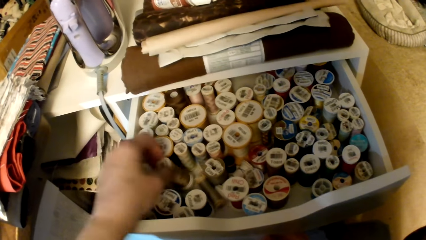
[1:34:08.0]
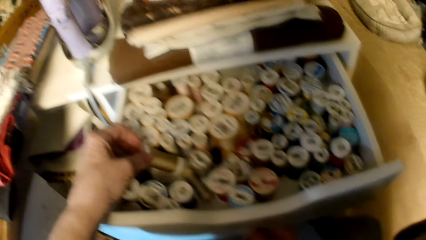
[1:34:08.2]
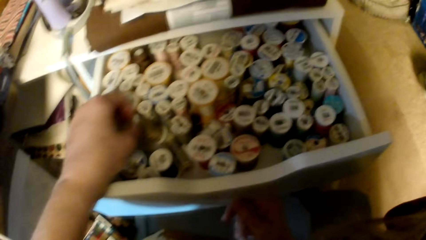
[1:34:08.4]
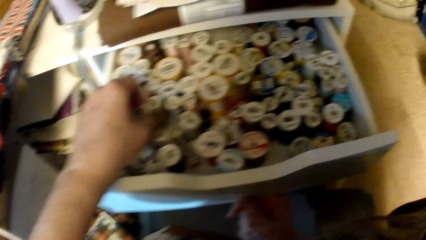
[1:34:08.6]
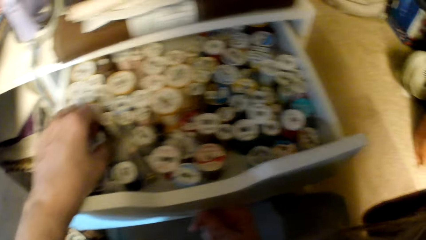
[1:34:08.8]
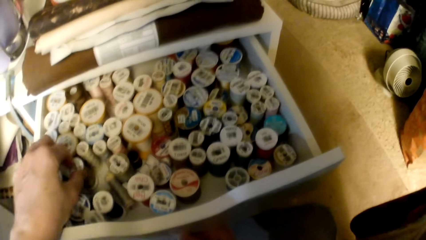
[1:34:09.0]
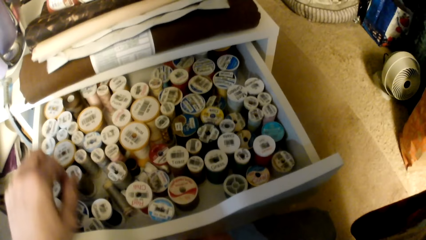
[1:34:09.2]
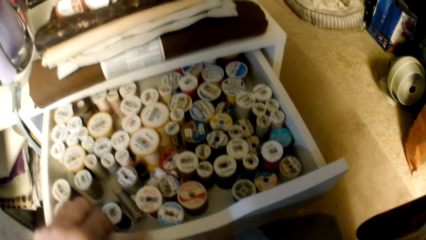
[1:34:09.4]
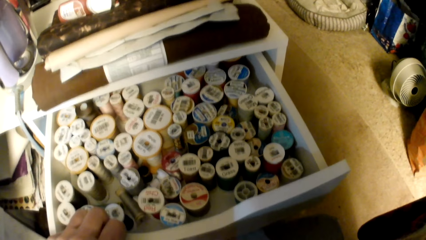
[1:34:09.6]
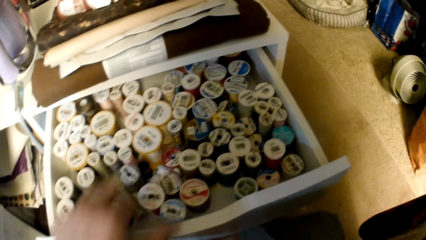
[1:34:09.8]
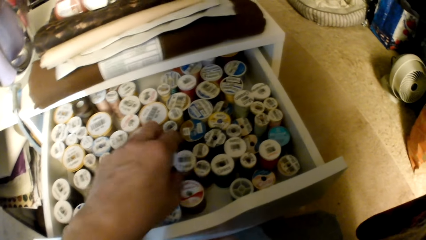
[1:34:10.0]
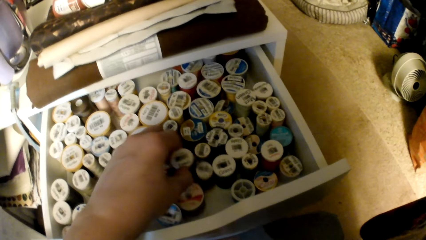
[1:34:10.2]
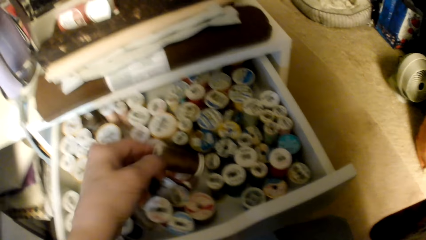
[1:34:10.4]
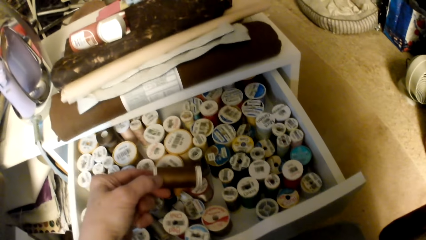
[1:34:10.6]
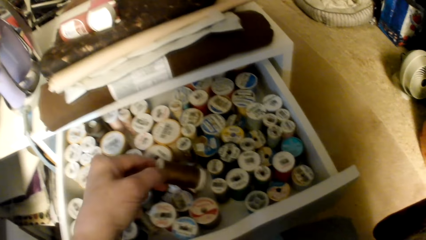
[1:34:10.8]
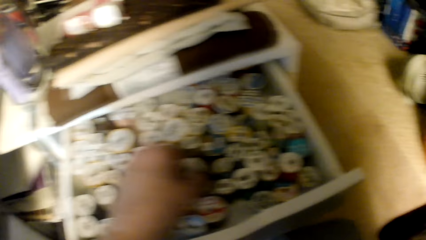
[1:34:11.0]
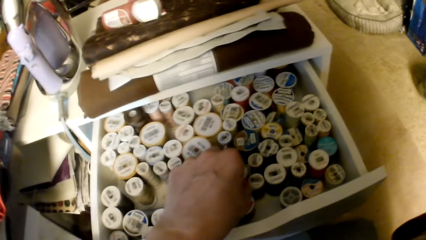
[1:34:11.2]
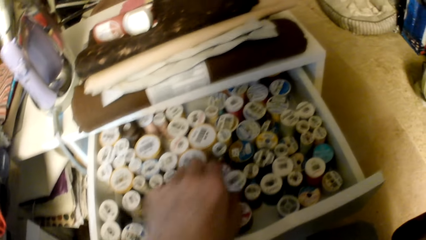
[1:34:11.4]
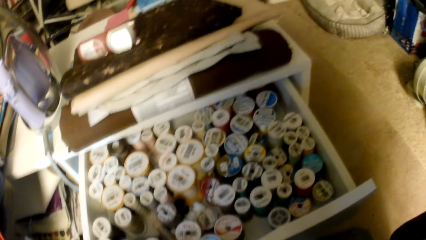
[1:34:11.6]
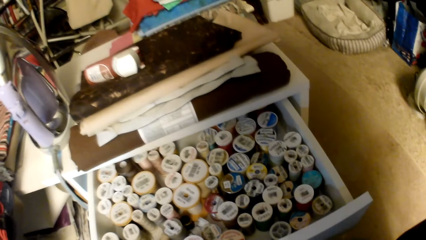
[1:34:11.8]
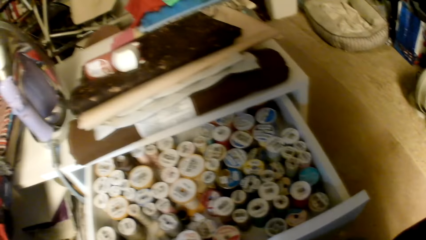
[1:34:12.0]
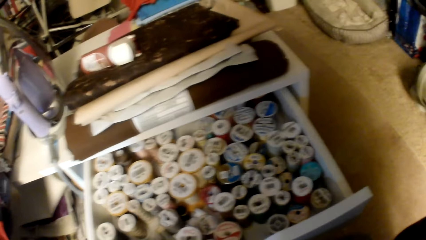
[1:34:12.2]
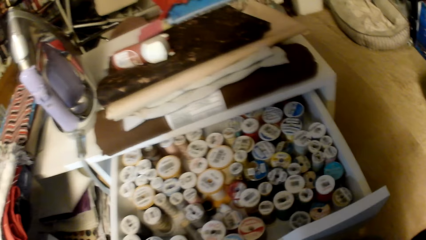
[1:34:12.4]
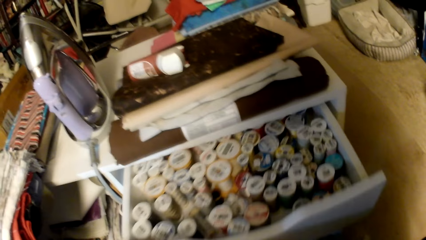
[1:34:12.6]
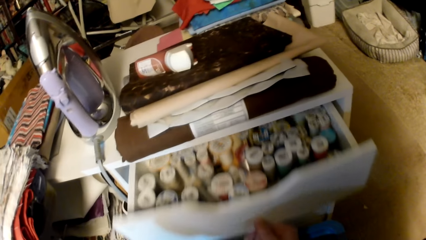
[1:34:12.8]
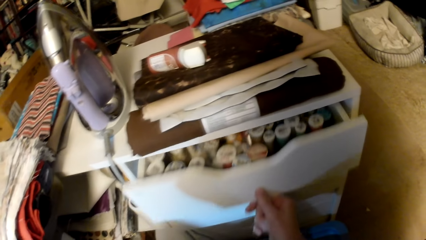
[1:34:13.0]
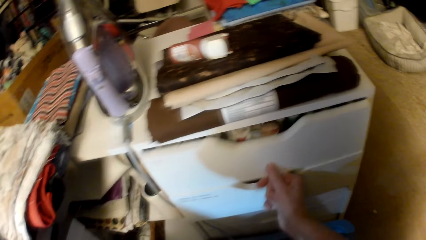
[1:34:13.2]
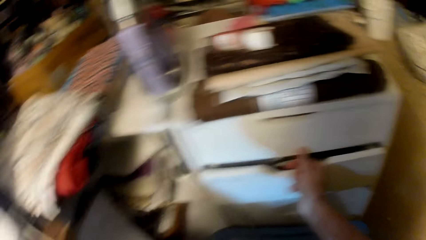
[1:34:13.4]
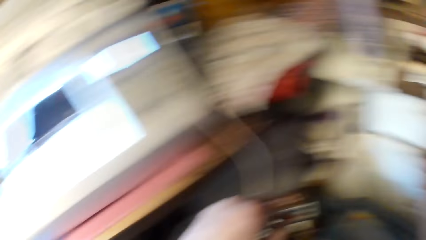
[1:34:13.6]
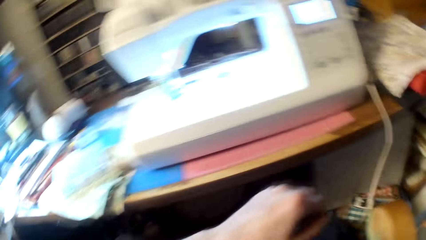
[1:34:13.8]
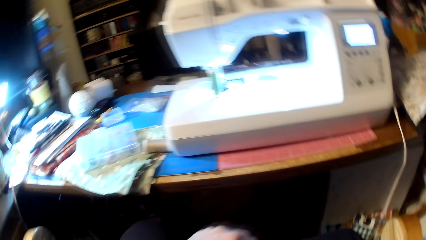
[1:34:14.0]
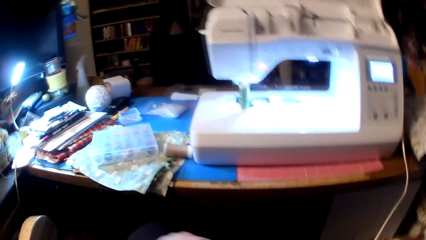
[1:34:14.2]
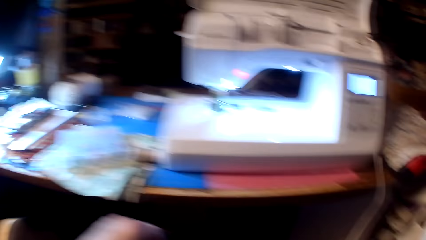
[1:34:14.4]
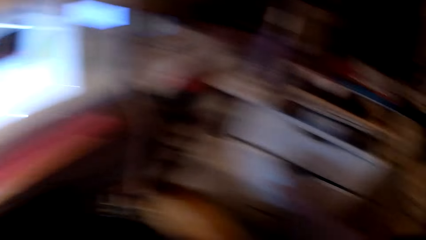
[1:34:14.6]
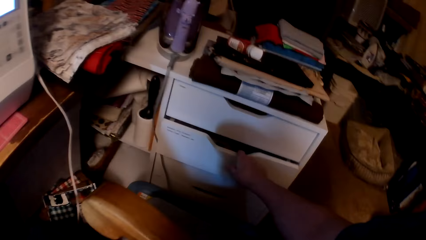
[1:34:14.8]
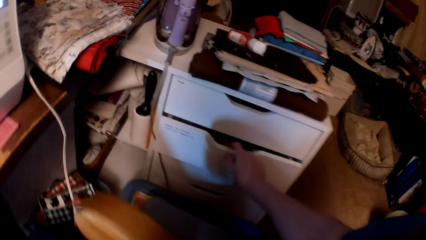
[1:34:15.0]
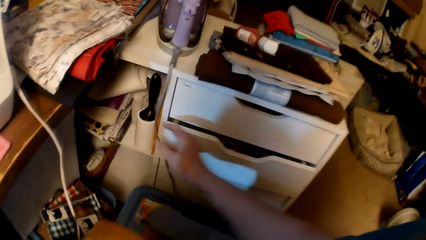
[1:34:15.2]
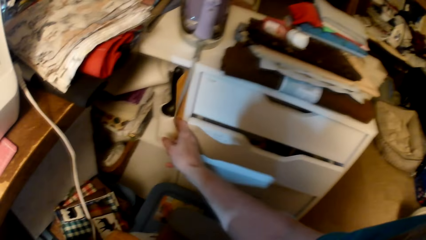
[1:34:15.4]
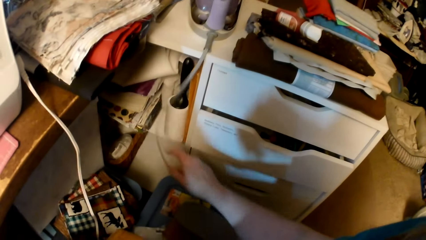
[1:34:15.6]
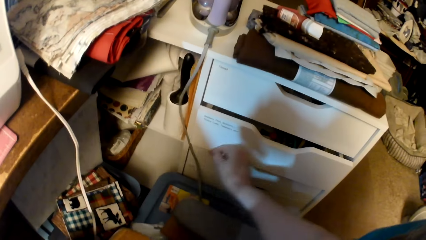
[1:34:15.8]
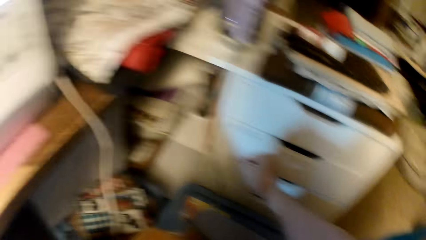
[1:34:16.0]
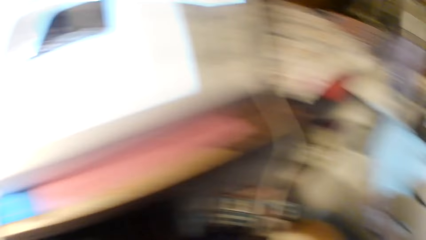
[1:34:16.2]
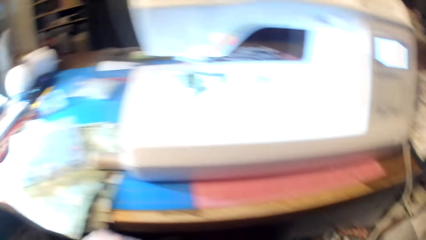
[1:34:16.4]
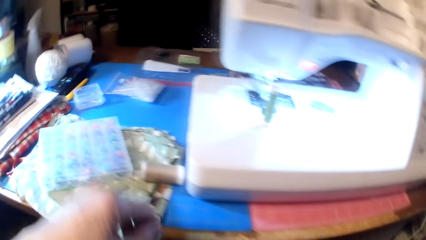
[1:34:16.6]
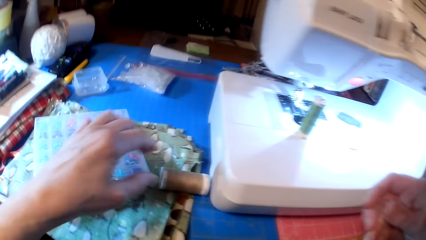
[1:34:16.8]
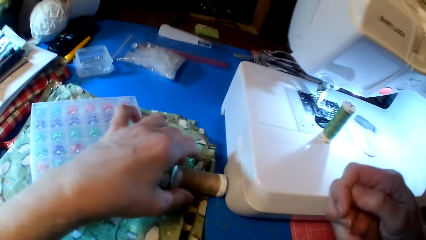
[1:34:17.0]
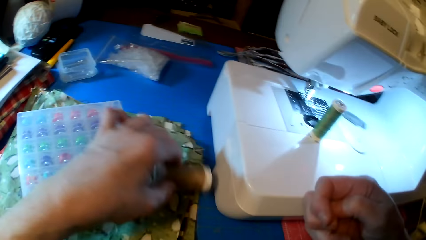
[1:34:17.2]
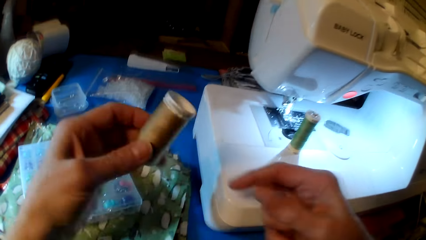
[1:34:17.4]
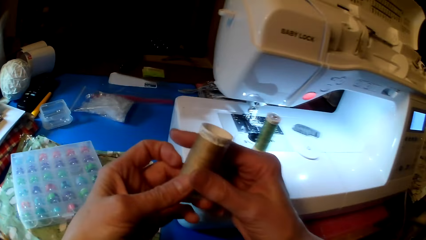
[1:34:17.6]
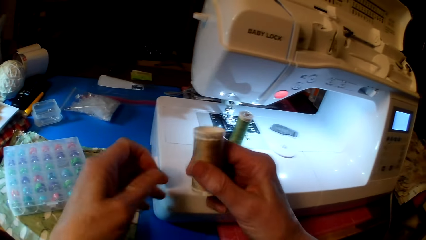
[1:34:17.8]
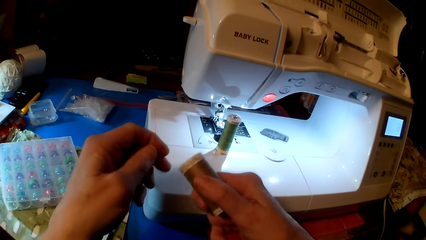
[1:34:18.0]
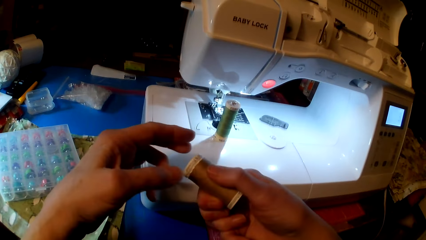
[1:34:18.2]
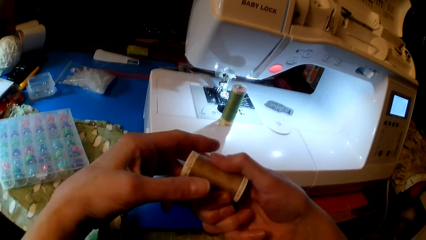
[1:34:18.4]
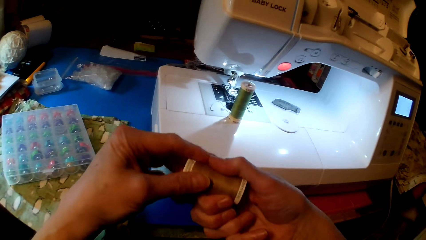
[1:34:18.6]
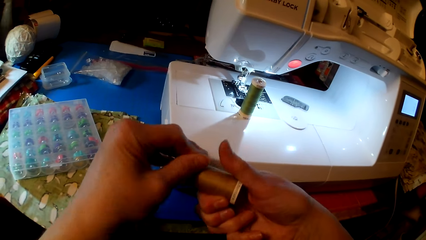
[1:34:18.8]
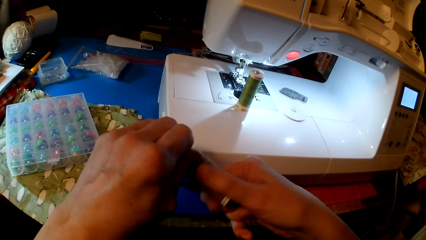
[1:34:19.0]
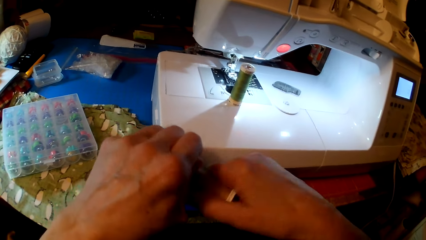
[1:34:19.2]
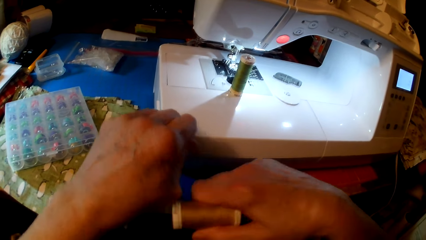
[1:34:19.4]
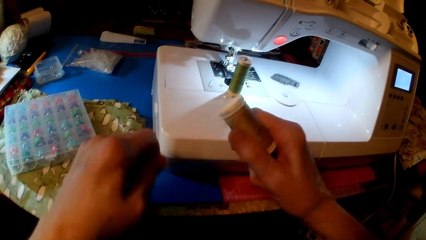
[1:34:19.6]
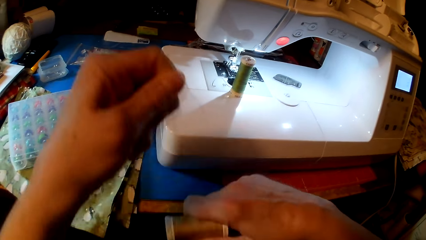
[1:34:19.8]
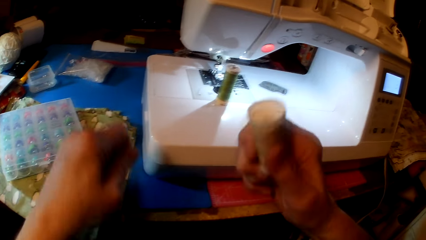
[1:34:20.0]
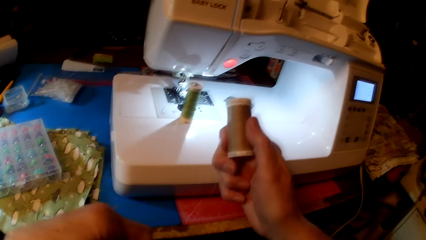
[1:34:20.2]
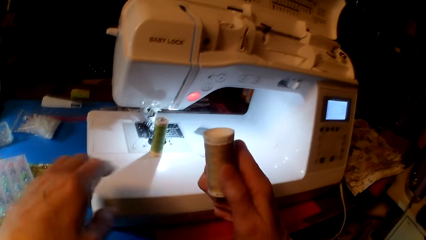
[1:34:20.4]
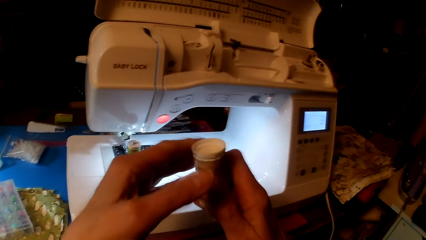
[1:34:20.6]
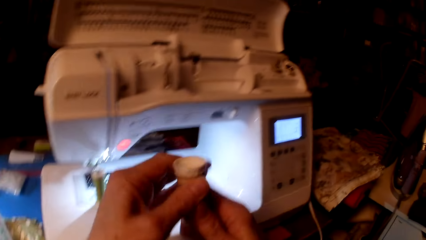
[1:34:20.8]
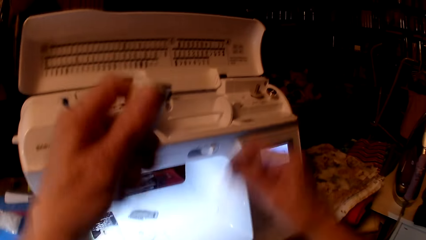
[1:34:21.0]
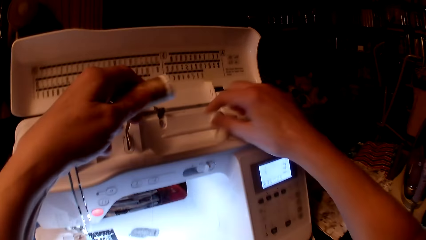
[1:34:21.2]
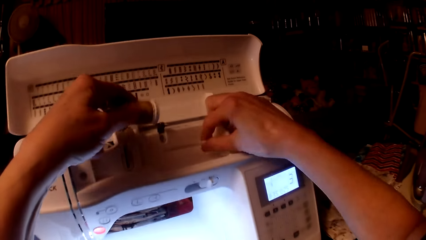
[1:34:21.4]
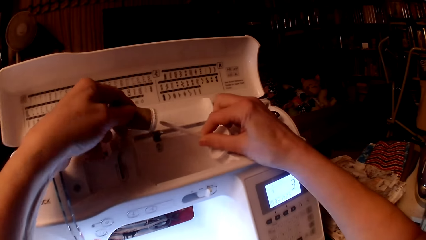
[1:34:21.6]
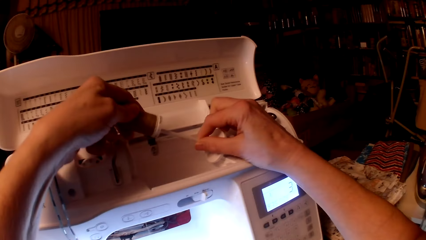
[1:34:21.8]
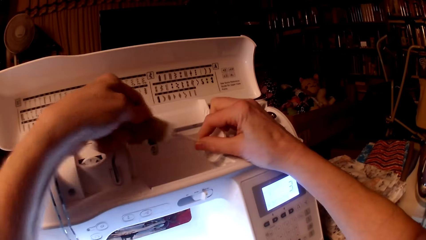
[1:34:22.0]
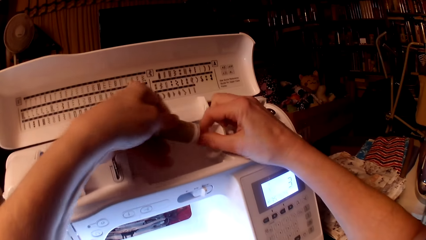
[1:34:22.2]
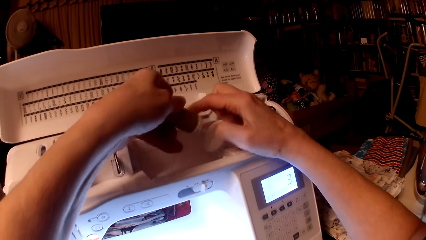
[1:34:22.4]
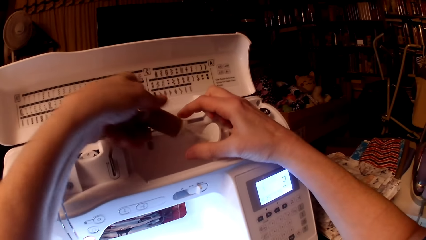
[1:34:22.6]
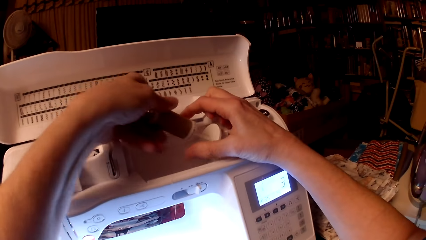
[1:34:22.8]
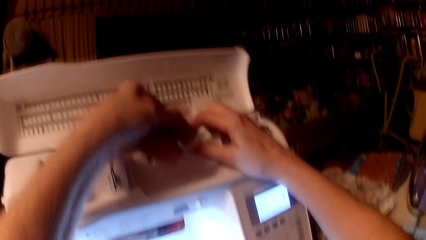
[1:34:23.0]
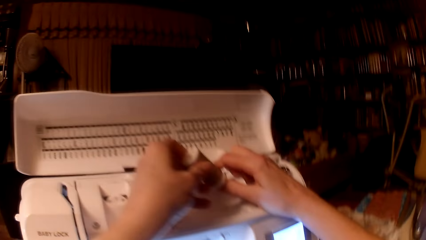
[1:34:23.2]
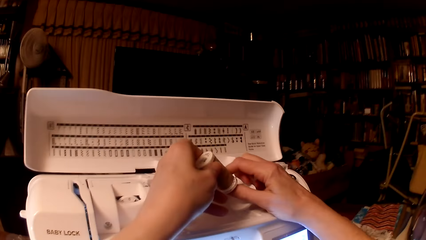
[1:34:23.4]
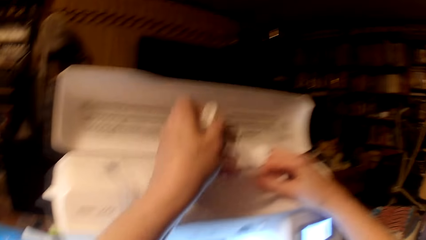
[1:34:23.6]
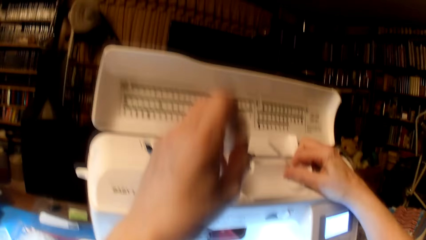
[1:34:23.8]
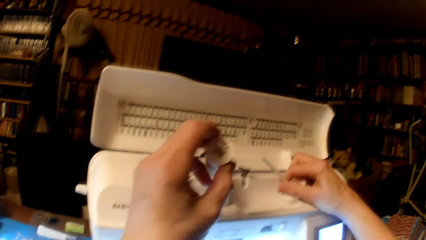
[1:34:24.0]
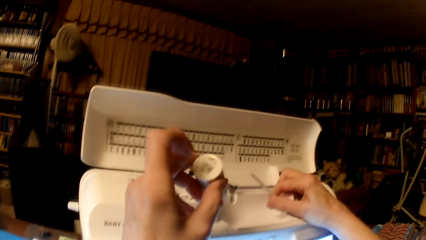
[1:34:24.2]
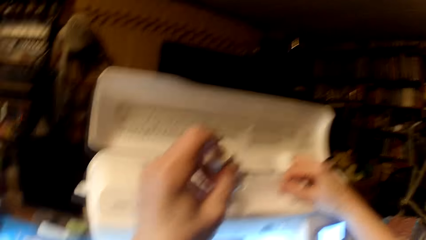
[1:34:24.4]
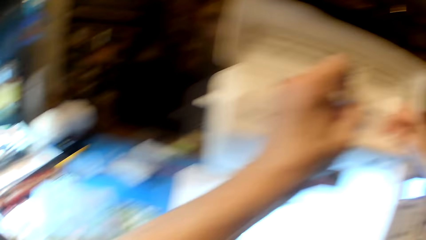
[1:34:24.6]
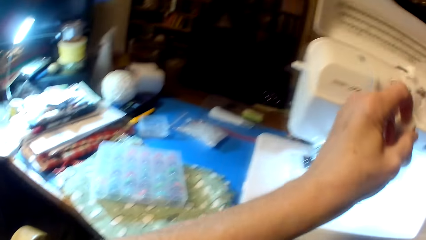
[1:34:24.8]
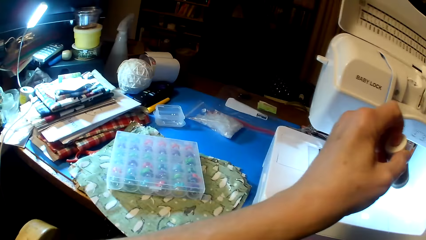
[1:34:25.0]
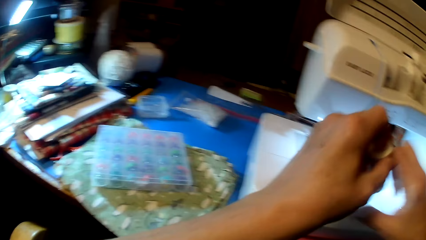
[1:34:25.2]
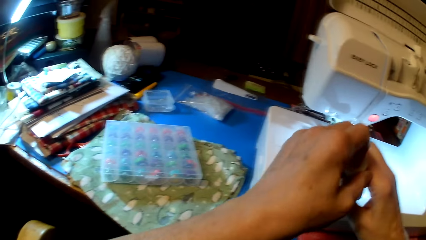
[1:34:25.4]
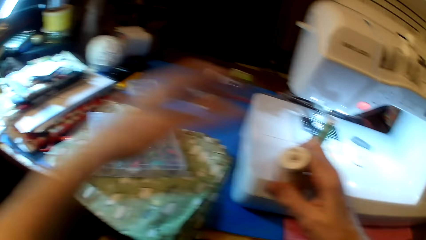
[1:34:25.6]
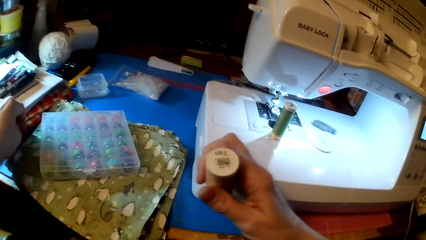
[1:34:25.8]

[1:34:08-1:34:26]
The camera wearer touches the threads. They close the drawer. They push the drawer. They touch something. They pick a thread. They hold the thread. They remove the thread. They unwrap the thread. They put the thread in the thread holder. They remove the thread from the sewing machine. They hold a thread.
